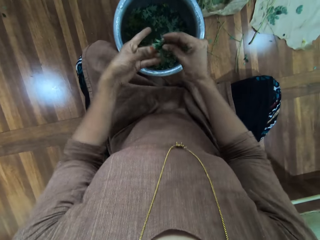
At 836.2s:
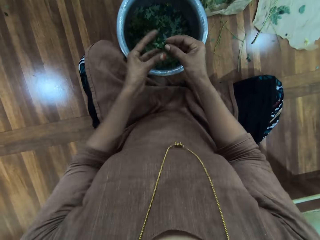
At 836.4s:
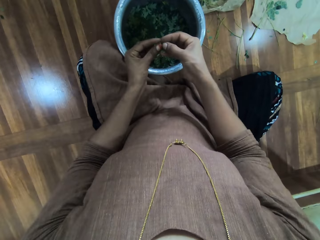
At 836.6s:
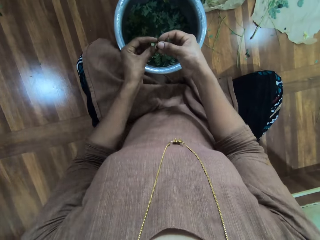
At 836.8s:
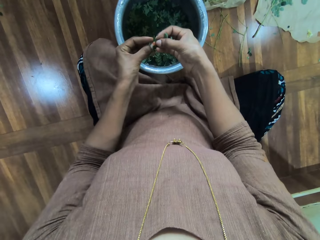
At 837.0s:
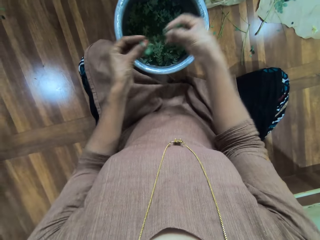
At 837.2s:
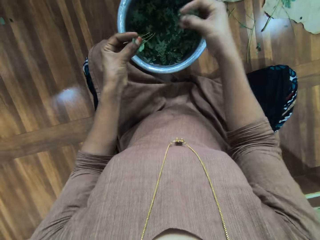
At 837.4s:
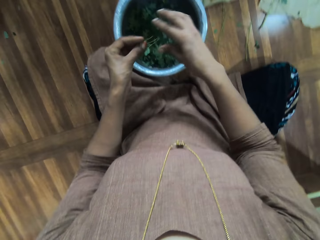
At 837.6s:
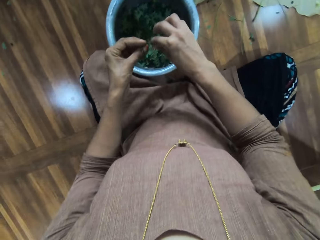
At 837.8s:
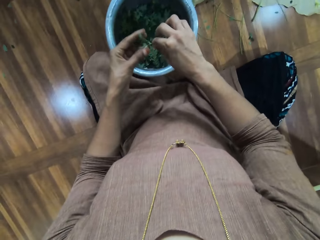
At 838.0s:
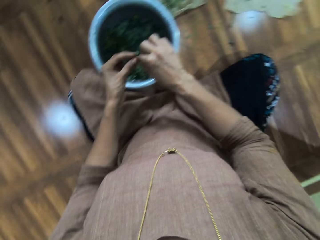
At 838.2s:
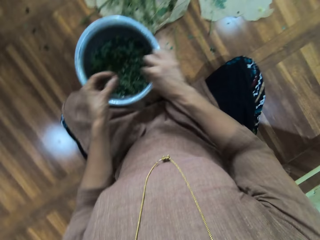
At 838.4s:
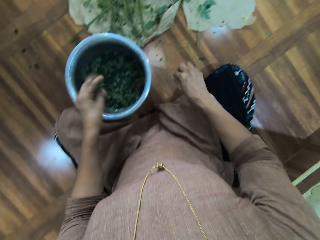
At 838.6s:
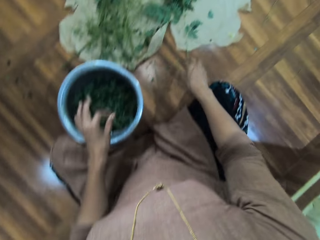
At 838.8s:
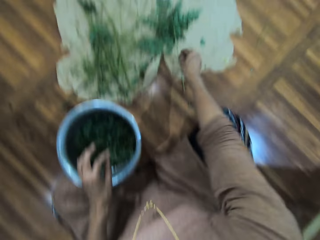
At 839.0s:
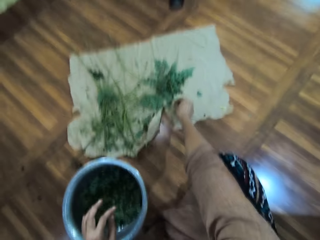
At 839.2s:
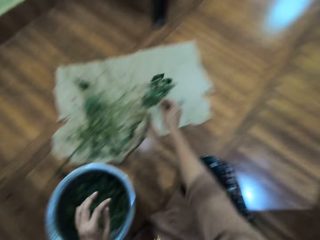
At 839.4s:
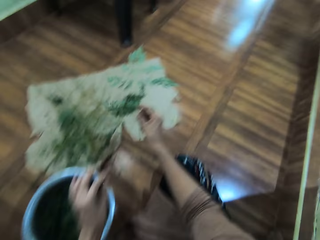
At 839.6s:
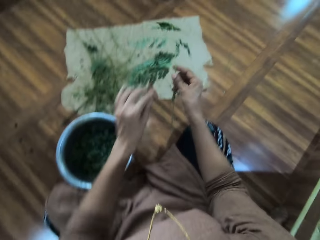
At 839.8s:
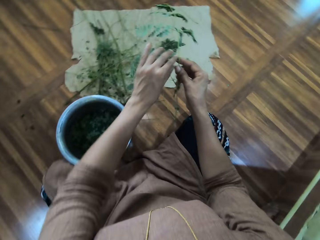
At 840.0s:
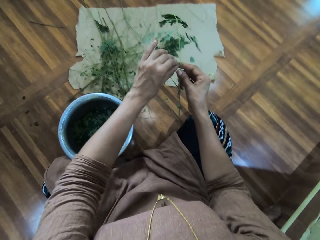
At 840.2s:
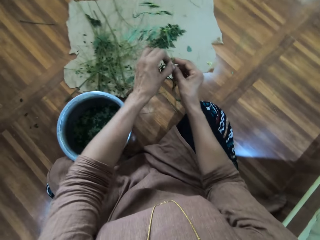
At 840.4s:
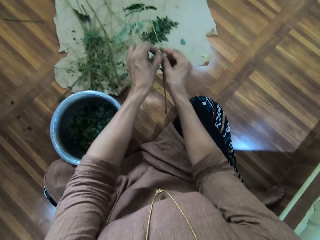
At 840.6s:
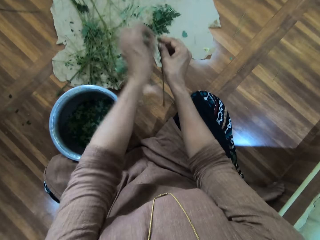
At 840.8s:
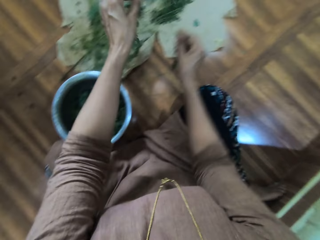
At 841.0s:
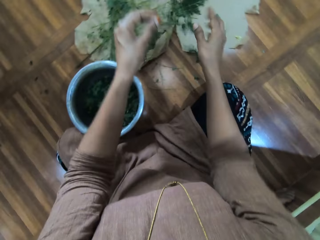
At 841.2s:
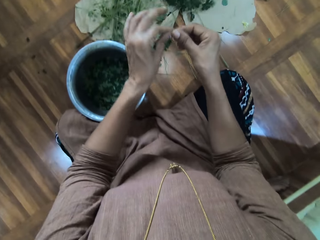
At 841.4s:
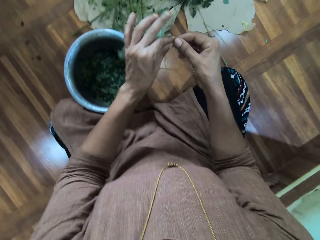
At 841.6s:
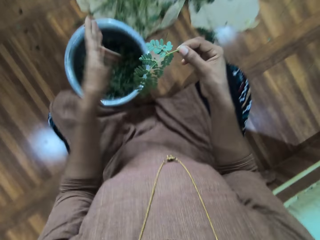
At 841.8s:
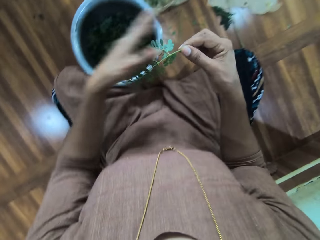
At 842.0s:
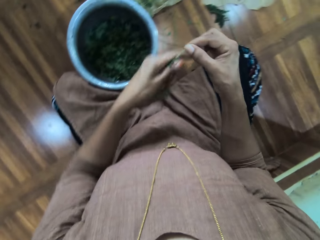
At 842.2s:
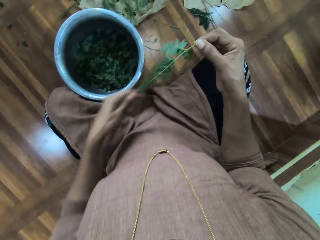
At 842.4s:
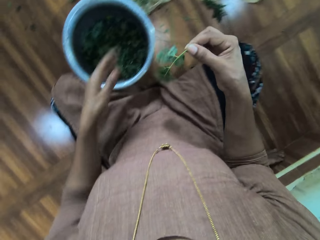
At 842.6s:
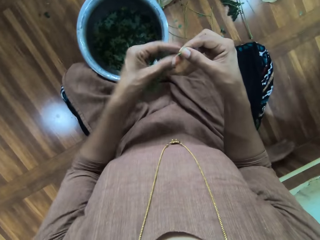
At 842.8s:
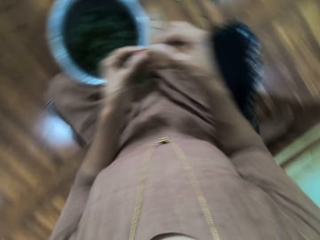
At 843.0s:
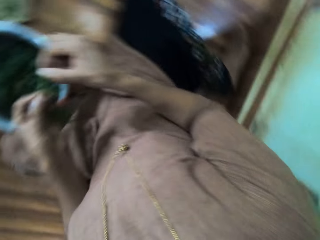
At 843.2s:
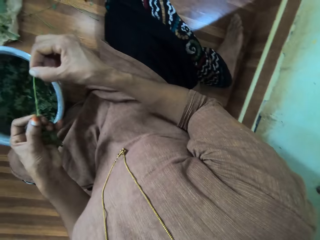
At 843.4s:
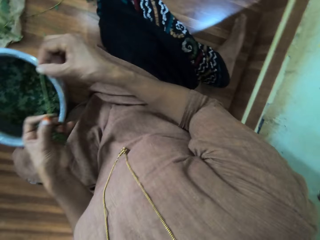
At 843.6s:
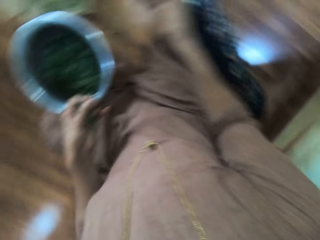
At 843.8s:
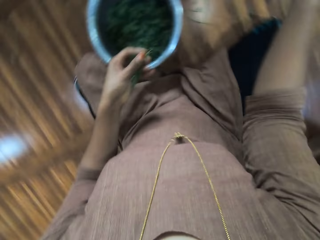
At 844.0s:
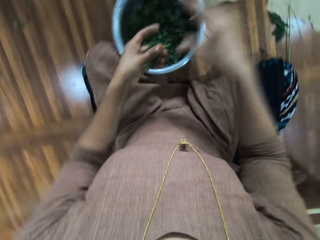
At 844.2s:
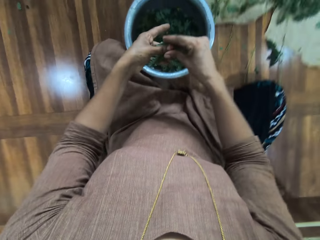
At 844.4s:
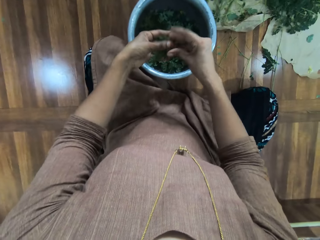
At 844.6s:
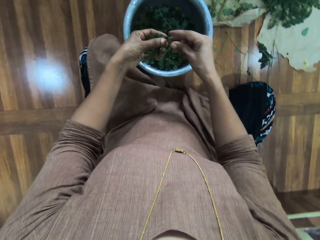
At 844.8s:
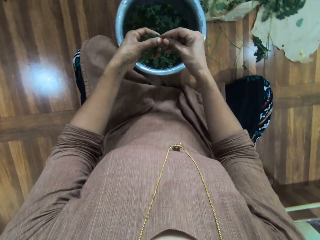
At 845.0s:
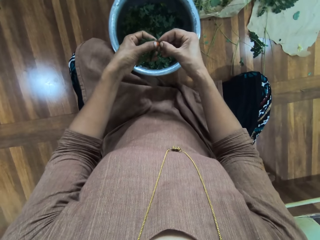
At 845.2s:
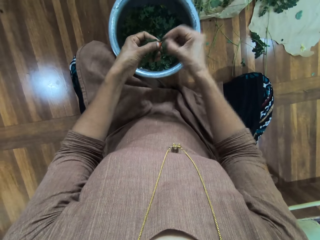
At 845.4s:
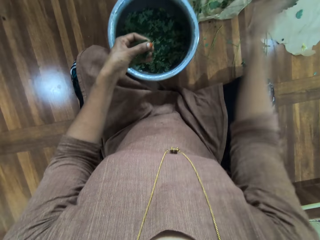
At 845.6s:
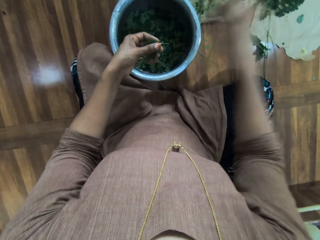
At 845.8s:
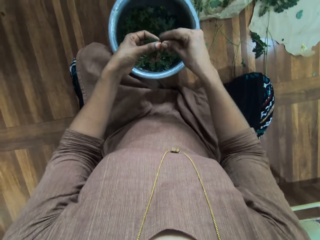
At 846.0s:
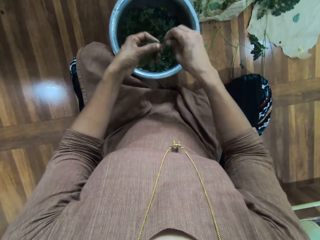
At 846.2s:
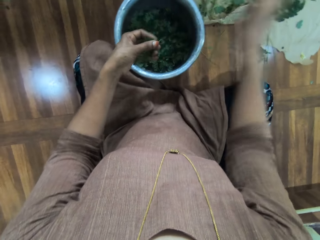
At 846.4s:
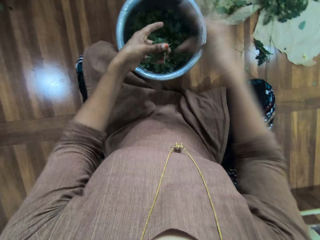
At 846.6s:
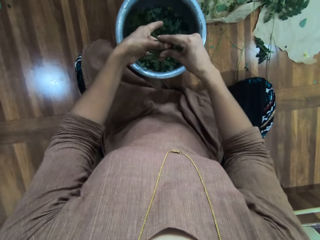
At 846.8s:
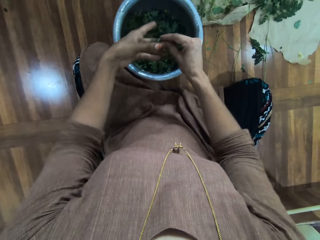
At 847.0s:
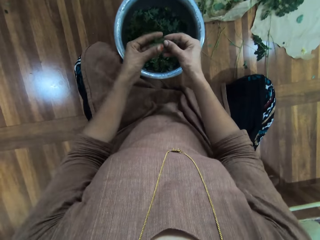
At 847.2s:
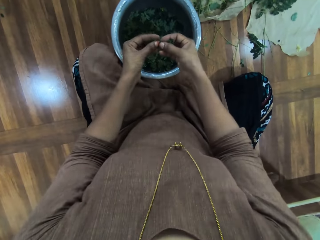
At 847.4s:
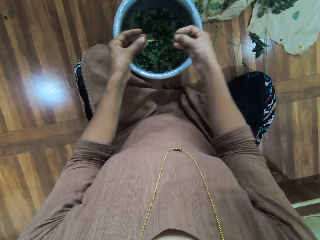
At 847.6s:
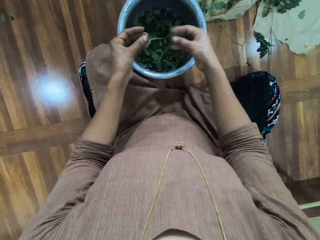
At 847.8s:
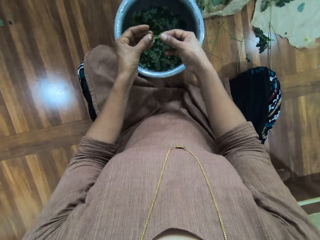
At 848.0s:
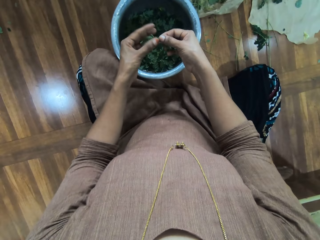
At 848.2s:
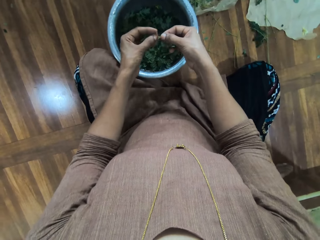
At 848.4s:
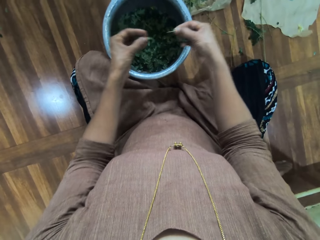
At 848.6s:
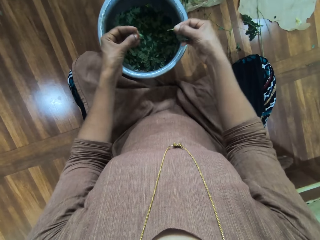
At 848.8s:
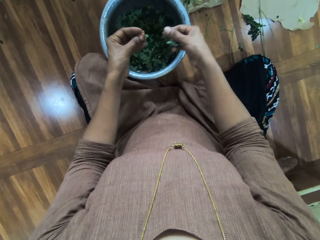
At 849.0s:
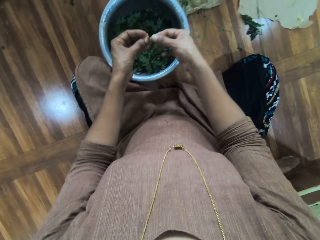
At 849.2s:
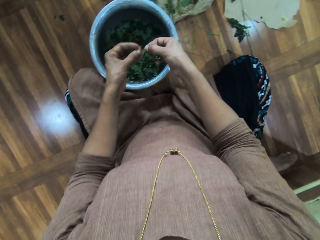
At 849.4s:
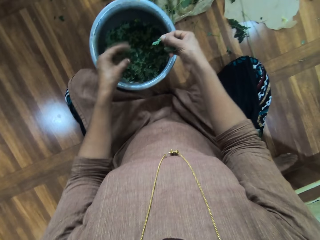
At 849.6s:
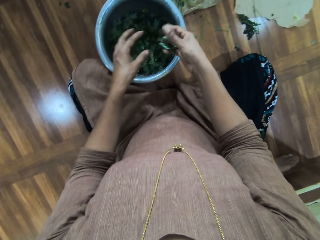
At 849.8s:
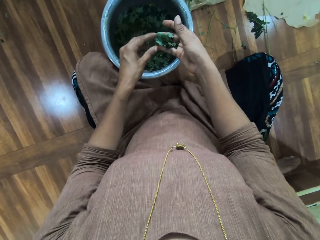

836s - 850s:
The camera wearer holds the small branches. They remove leaves from the branches. They throw the leaves into the bucket. They hold the branches. They remove leaves from the branches. They drop the leaves into the bucket. They throw the branches on the floor. They pick up a branch. They remove a branch with the hand. They cut the branch. They throw the branch. They hold the branch. They touch the leaves. They remove leaves from the branch. They throw the branch. They hold the branches. They remove leaves from the branches. They throw some branches. They hold the branches. They remove the branches. They throw the branches. They hold the branches. They remove the leaves from the branches. They drop the leaves into the bucket. They remove the leaves from the branches.

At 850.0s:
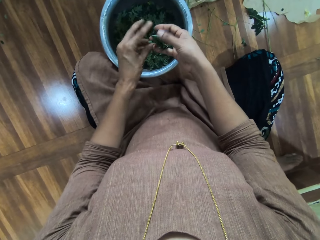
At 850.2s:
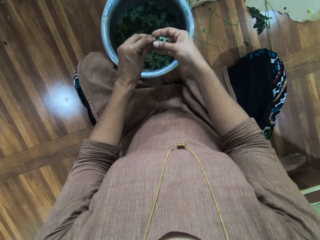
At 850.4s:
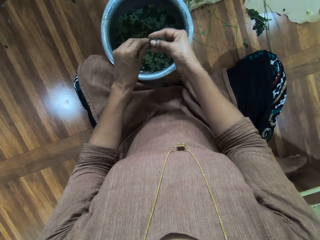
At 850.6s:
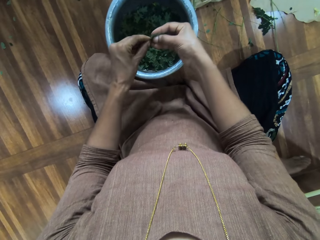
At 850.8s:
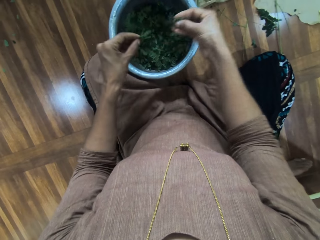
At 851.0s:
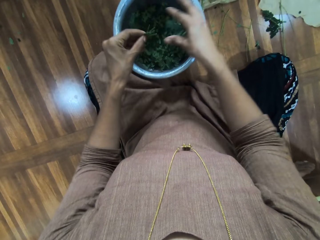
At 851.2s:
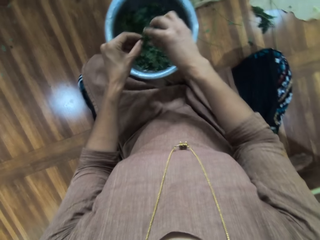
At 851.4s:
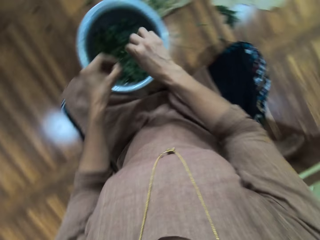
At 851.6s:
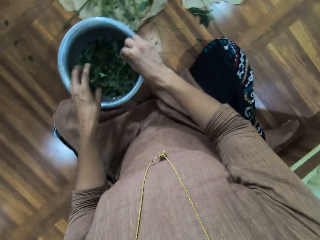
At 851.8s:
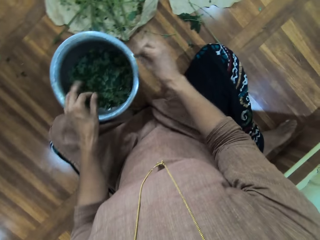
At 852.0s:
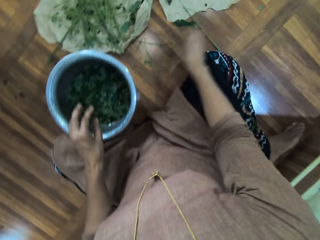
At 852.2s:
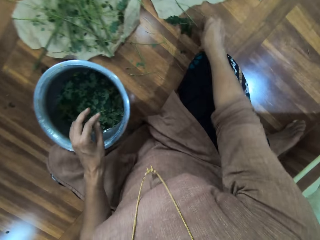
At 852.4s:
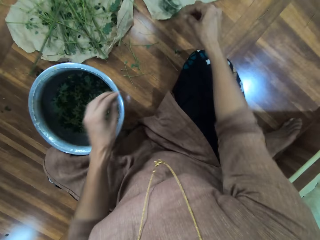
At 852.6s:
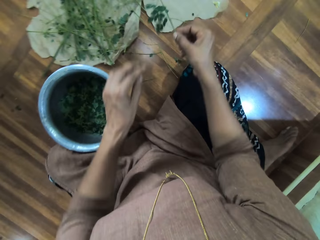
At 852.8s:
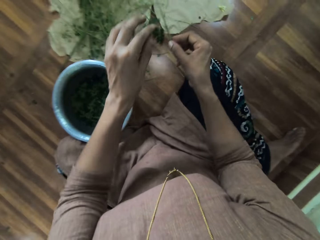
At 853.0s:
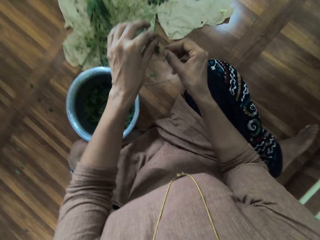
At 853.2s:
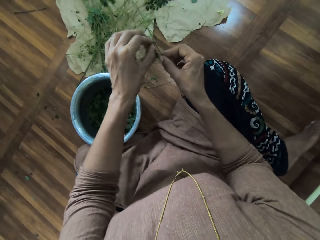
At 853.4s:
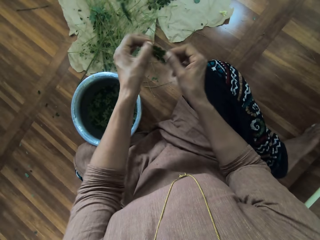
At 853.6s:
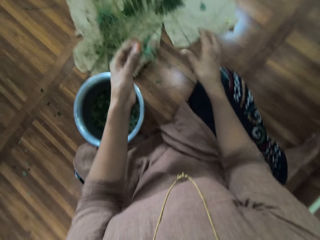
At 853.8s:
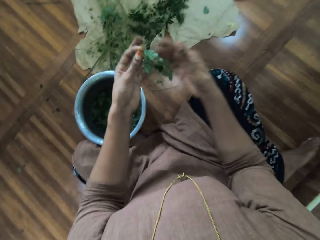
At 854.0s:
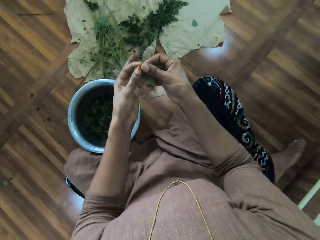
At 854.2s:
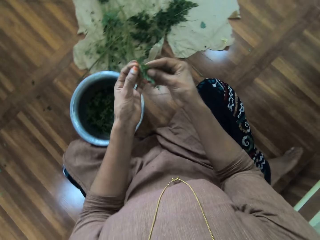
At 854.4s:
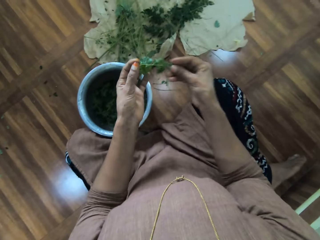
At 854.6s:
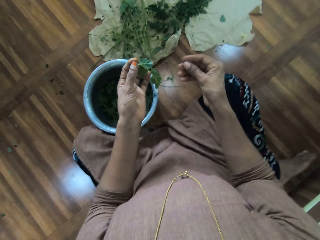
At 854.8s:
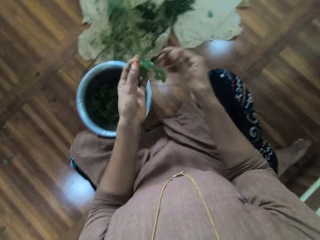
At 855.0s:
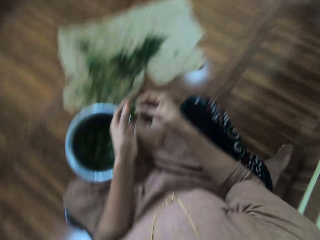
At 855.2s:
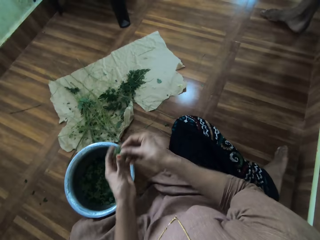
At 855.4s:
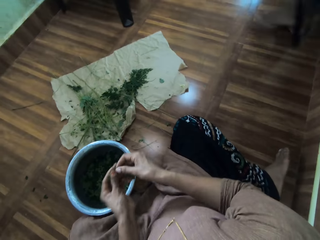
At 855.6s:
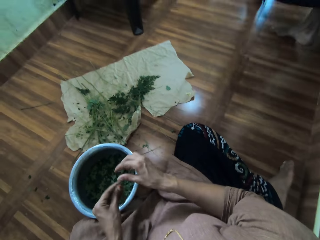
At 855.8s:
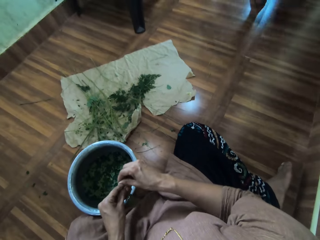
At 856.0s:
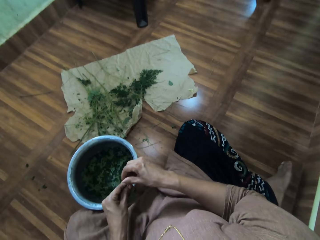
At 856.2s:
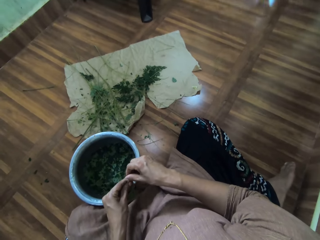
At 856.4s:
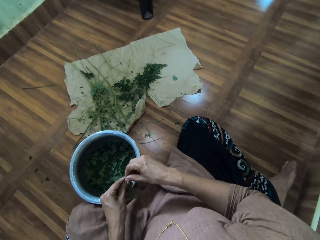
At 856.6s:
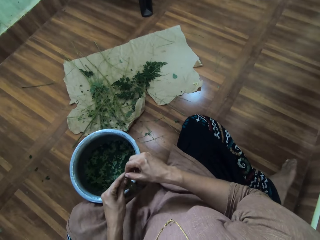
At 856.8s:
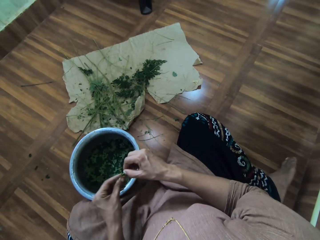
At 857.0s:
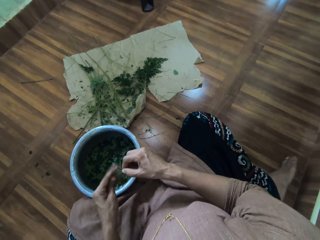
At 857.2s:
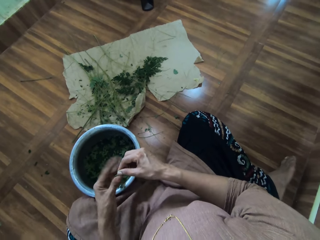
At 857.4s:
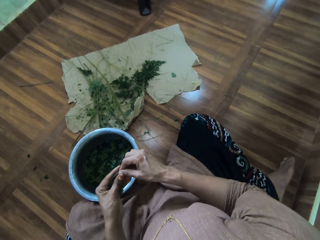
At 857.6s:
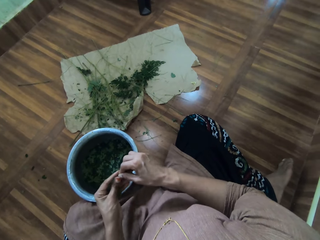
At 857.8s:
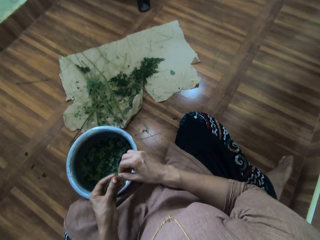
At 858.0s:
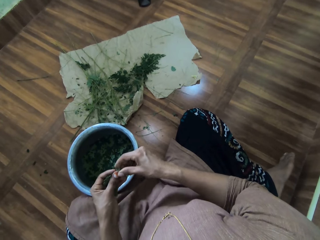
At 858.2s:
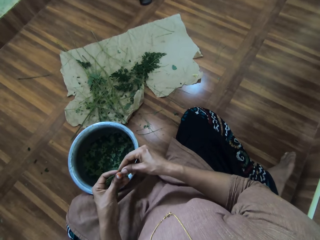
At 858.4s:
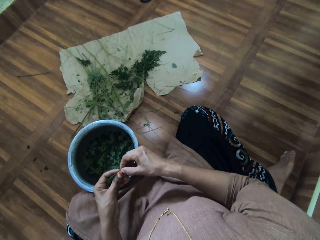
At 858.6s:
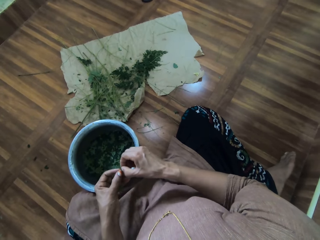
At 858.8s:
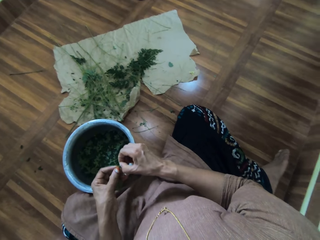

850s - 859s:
The camera wearer drops the leaves into the bucket. They remove the leaves from the branches. They drop the leaves into the bucket. They hold the branches. They drop the leaves into the bucket. They throw the branches on the floor. They pick up a branch. They remove a branch with the hand. They cut the branch. They throw the branch on the floor. They hold the branch. They touch the leaves. They hold the branch. They touch the leaves. They remove a branch.
